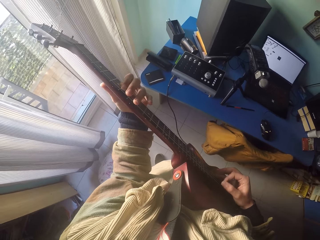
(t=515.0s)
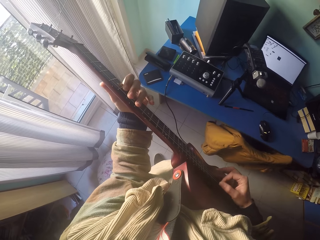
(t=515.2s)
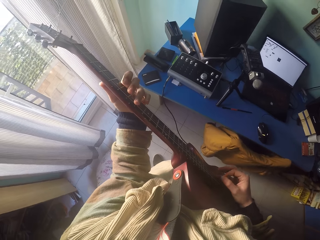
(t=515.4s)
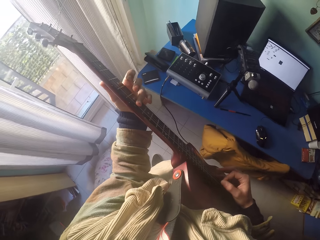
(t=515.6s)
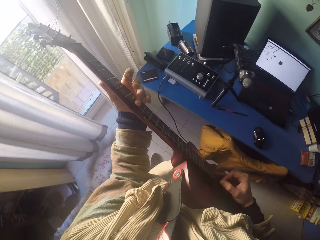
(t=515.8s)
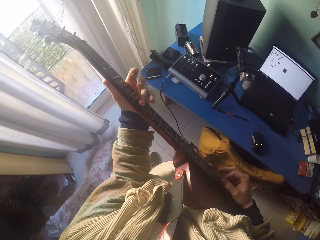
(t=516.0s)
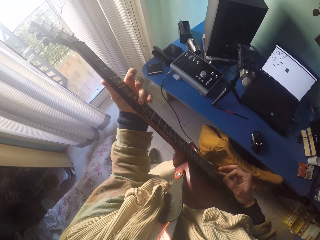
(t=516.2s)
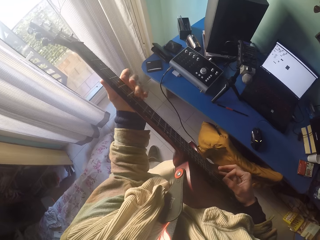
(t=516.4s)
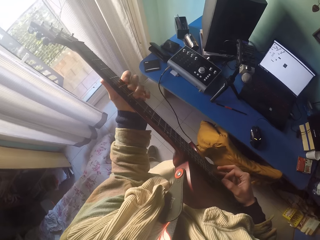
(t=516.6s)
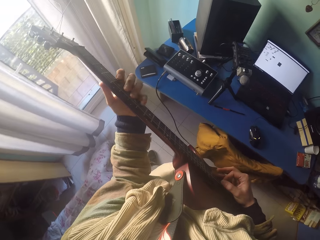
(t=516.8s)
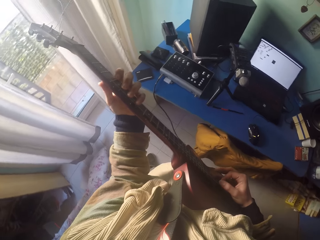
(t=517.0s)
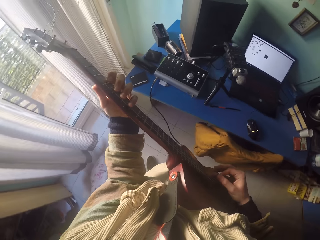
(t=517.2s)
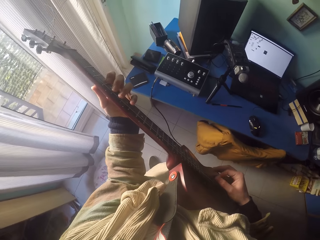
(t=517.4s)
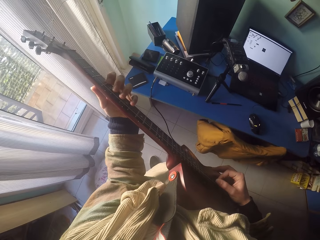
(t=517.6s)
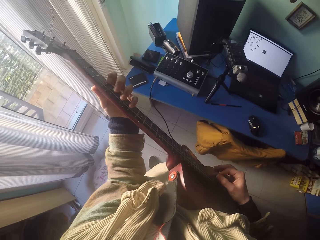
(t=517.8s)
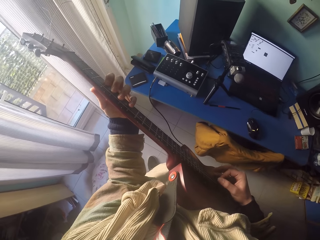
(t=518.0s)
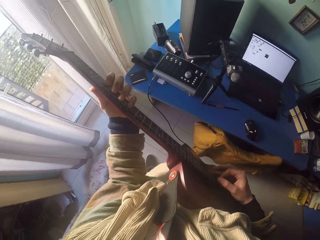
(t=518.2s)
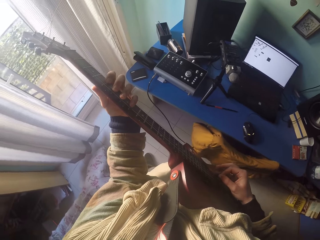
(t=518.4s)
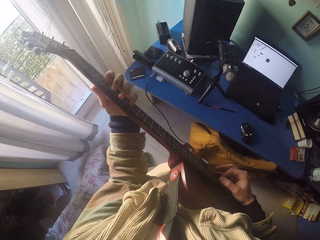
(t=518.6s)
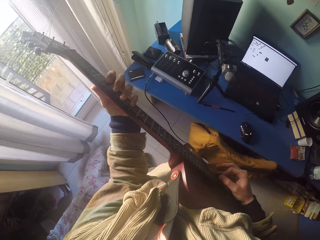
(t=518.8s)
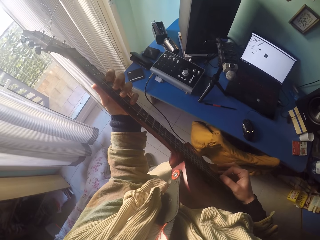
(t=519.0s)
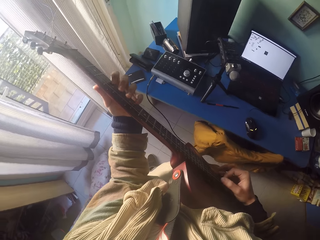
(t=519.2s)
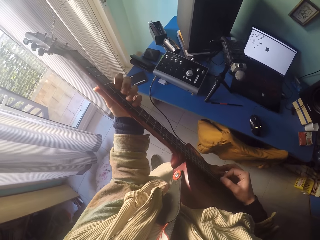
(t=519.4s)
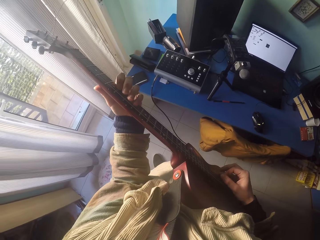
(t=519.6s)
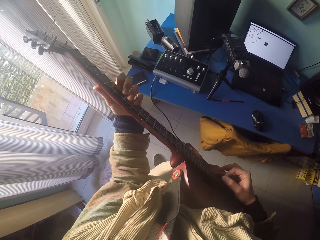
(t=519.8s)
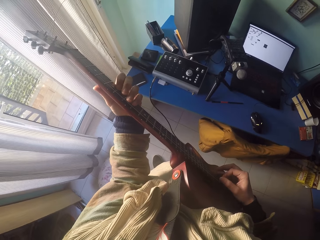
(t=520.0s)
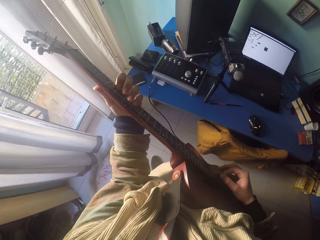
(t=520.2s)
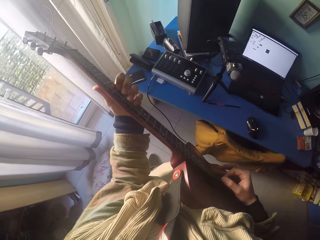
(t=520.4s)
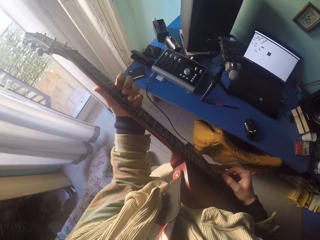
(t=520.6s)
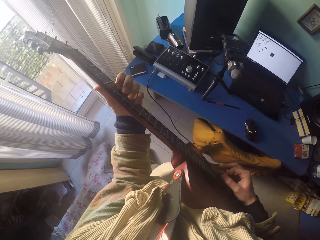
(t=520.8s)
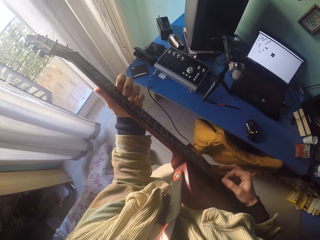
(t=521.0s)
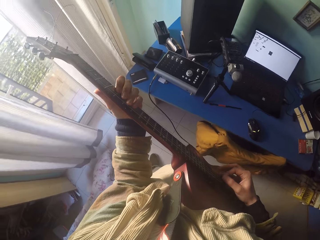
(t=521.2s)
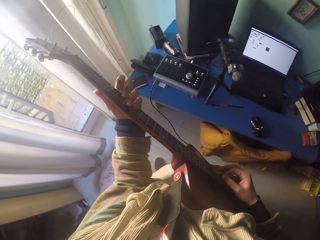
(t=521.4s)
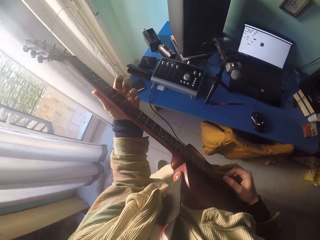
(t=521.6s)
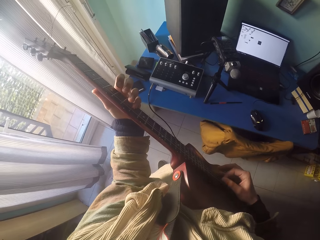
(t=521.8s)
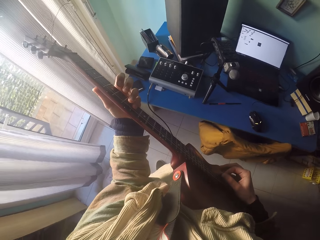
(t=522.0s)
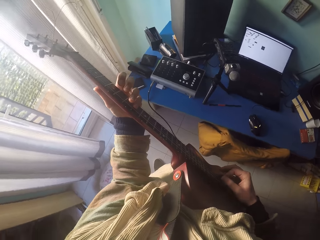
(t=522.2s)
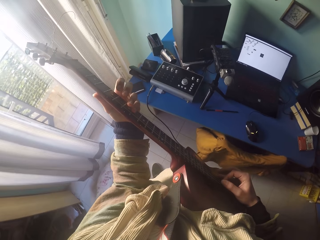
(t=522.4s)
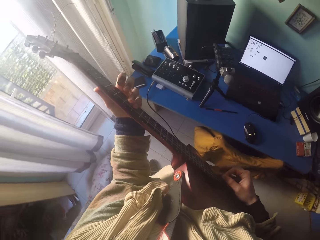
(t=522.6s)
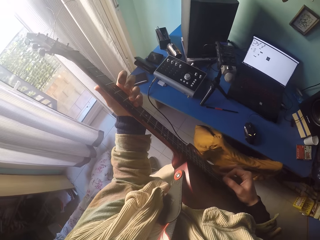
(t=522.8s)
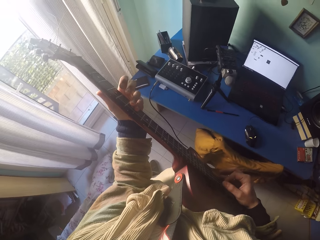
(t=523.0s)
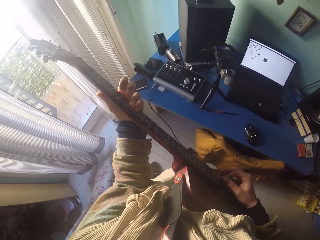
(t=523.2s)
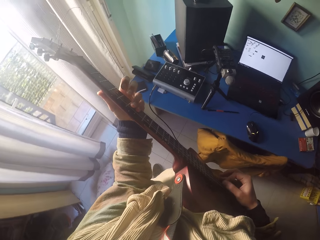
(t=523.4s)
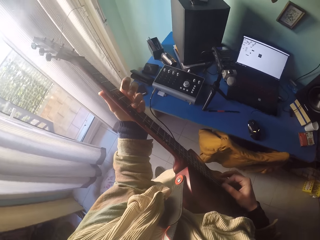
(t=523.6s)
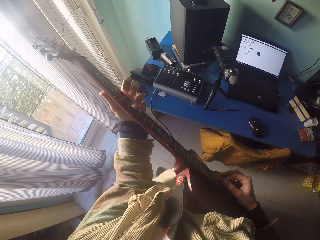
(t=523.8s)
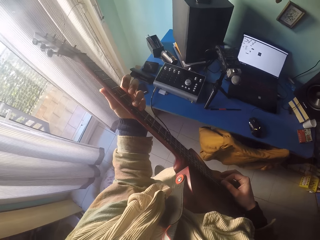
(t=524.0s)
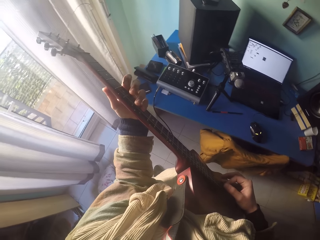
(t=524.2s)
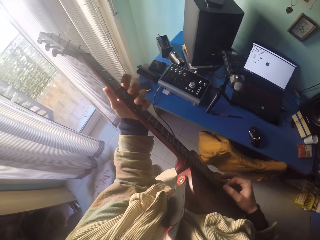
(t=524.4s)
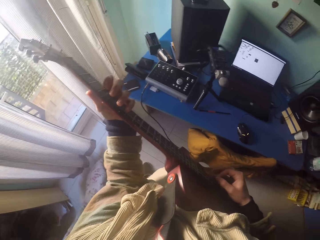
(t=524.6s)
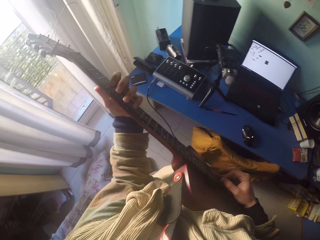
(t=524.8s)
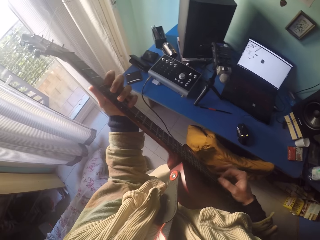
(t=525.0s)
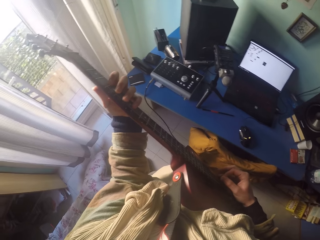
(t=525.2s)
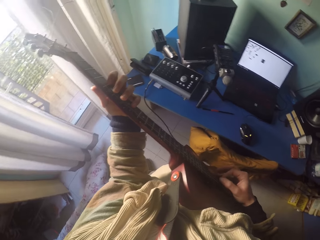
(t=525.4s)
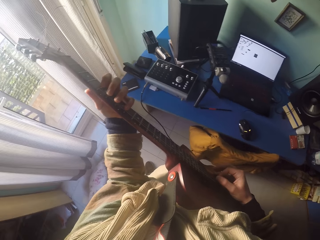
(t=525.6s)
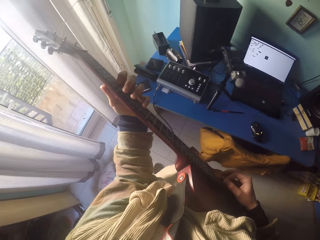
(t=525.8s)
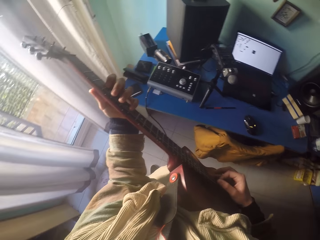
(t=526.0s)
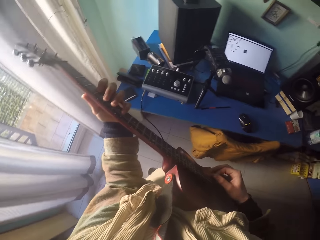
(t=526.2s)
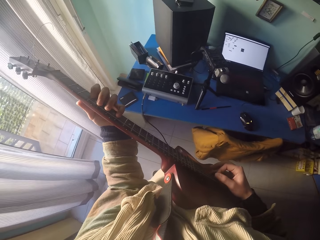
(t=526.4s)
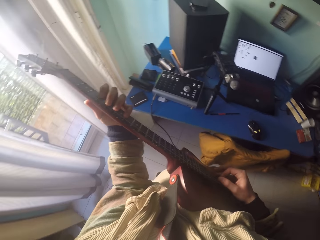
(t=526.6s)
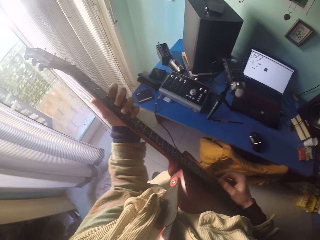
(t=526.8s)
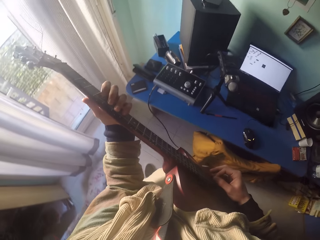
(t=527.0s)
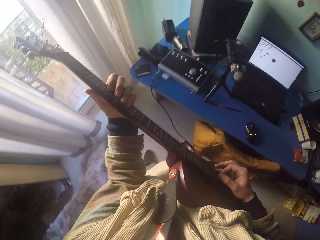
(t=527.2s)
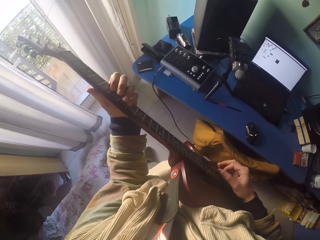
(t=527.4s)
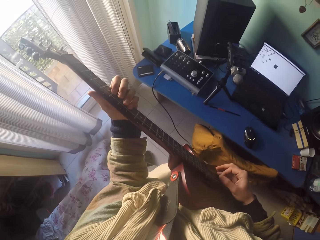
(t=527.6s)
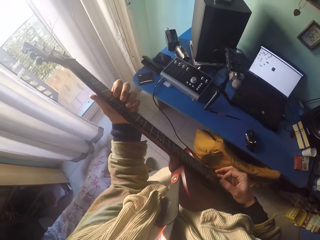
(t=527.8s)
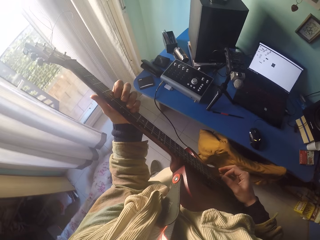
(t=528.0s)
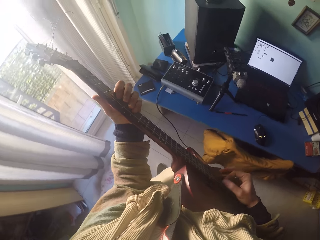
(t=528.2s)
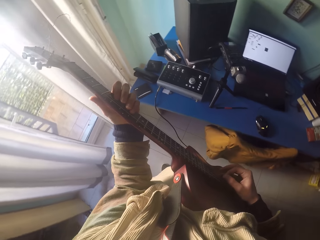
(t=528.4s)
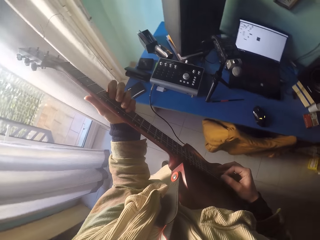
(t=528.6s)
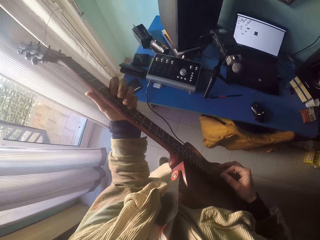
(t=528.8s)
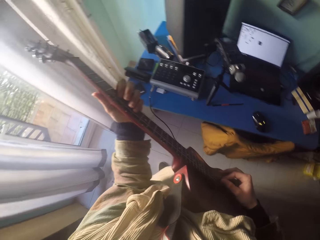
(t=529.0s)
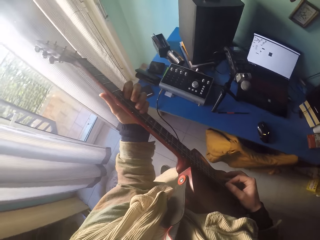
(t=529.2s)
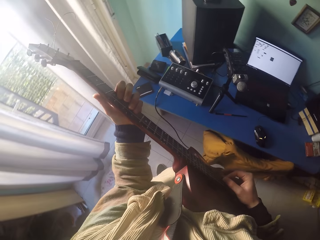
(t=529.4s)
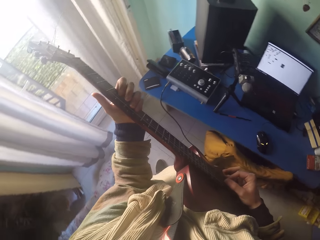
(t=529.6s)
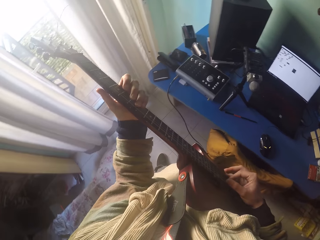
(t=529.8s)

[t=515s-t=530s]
The camera wearer plays the guitar strings with the left hand. They play the guitar strings with the right hand.

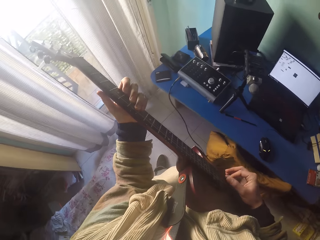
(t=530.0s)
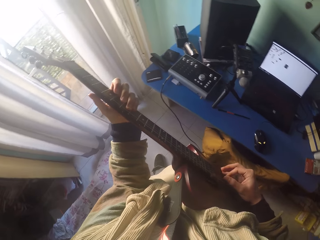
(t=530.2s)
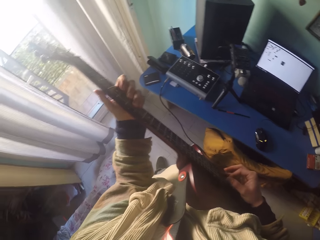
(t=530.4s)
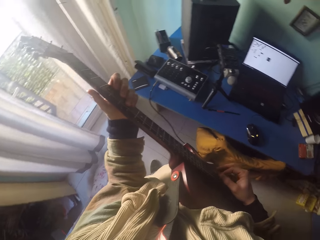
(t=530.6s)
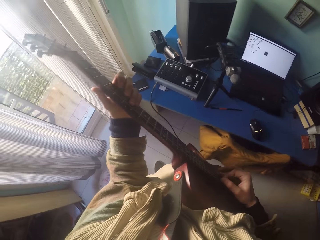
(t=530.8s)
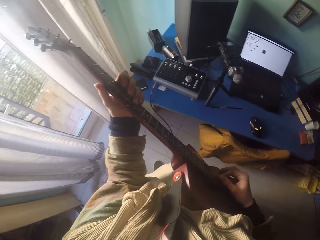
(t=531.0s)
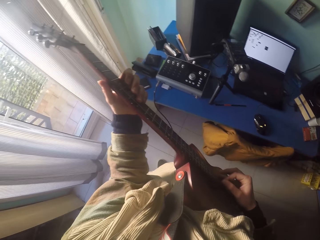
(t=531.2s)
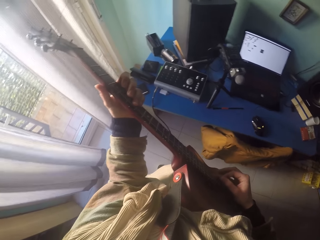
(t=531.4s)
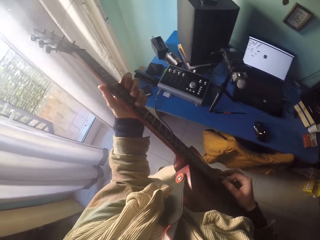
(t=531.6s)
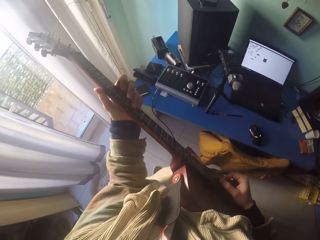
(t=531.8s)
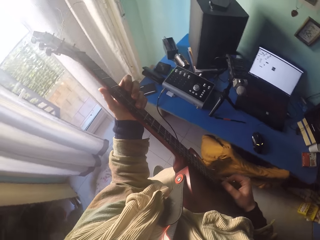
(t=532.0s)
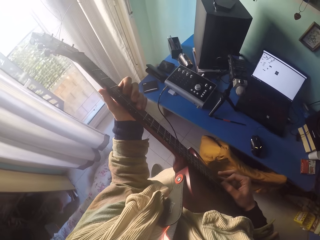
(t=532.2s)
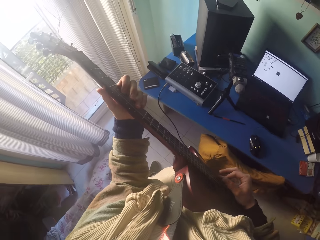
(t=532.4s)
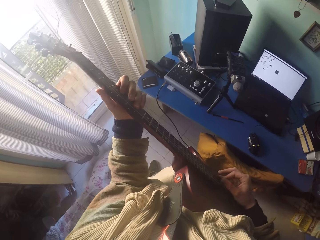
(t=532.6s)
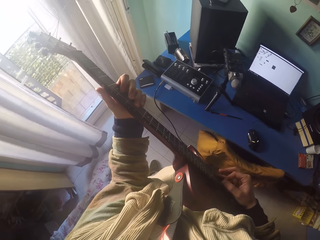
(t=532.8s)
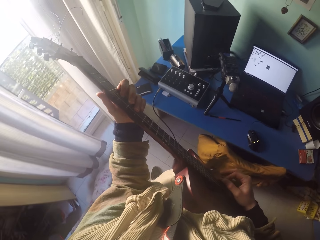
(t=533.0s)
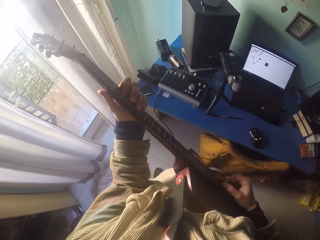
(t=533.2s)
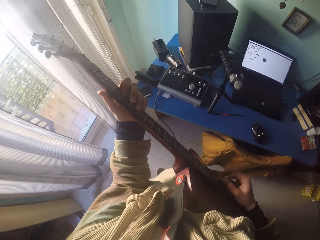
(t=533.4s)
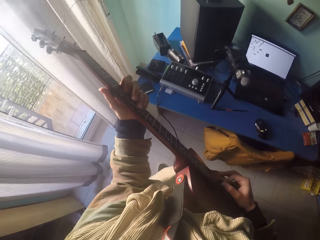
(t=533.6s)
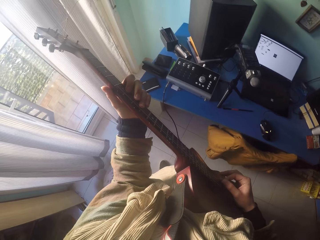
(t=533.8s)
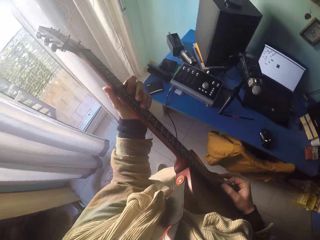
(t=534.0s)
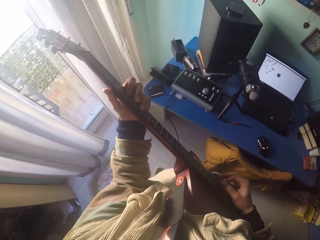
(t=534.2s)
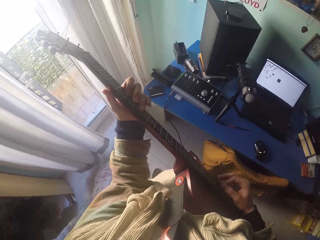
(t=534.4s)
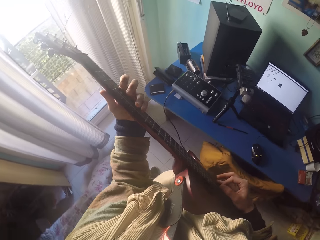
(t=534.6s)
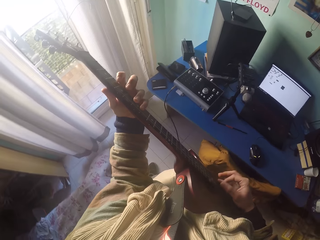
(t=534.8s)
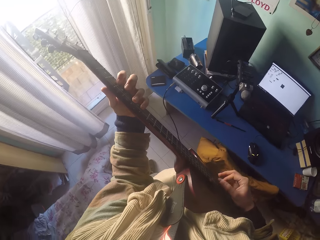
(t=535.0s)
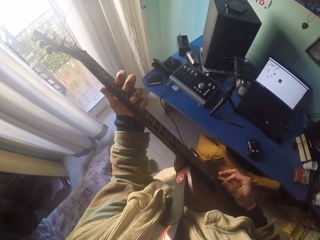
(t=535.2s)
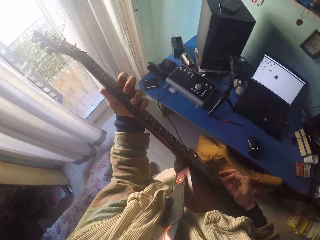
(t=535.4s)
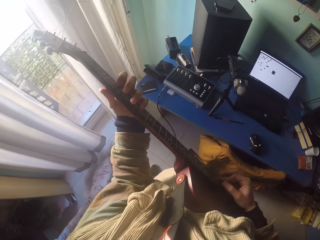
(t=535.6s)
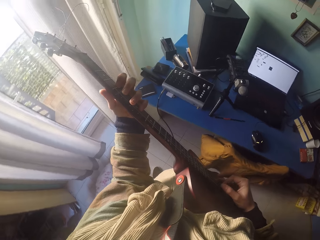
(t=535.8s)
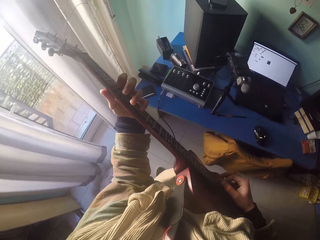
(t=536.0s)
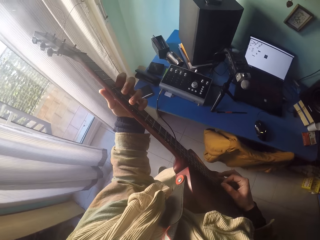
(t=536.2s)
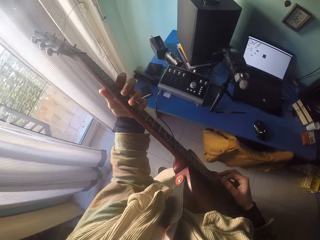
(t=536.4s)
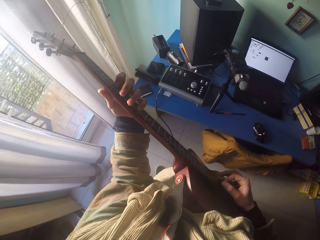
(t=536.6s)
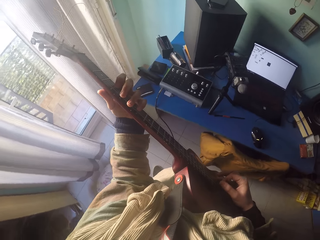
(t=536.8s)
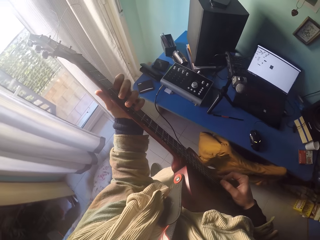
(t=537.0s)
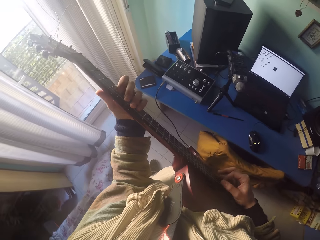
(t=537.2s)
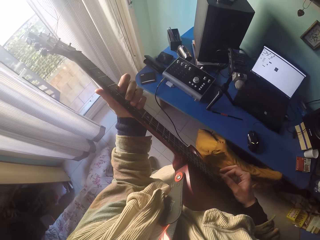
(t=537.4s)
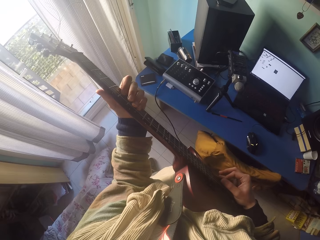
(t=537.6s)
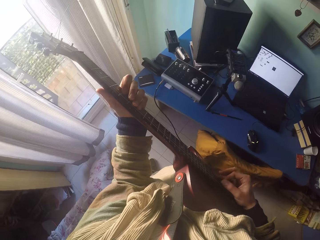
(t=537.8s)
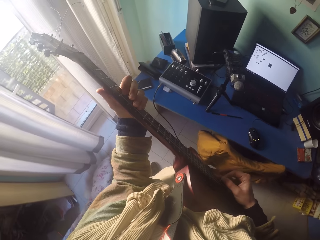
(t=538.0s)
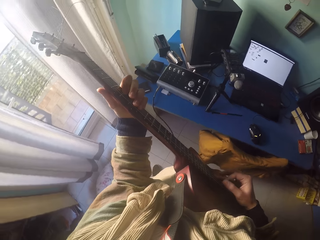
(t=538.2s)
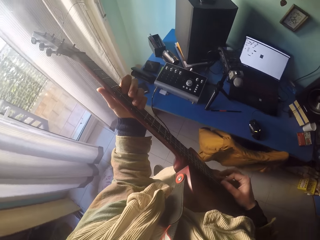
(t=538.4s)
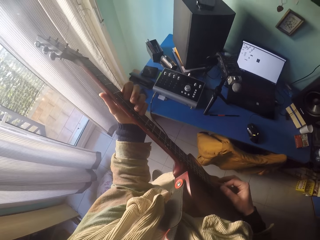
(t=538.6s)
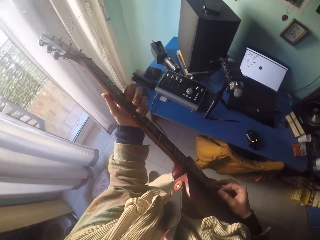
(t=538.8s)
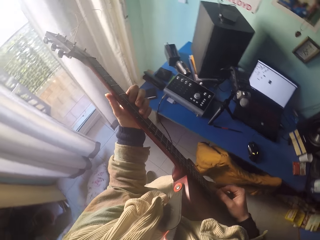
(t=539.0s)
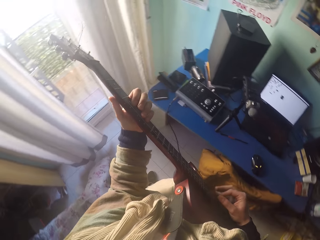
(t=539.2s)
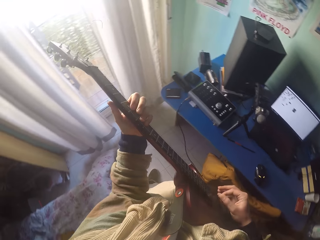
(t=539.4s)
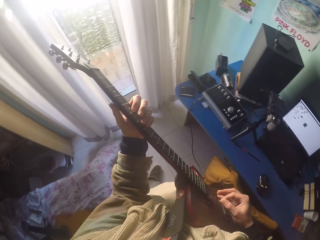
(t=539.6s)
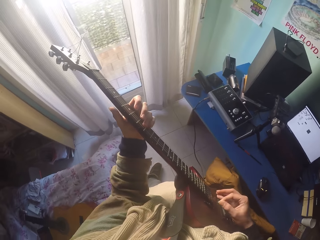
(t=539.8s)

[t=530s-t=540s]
The camera wearer plays the guitar strings with the right hand.
